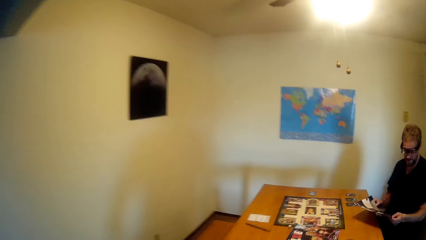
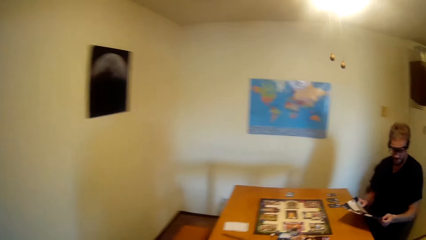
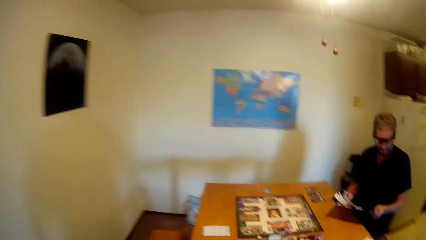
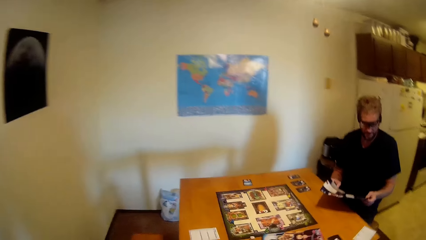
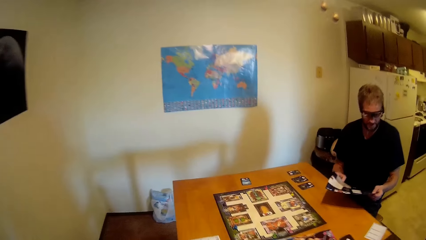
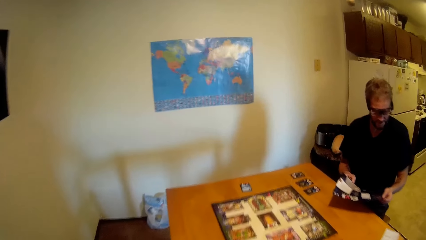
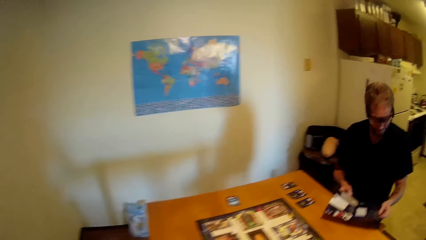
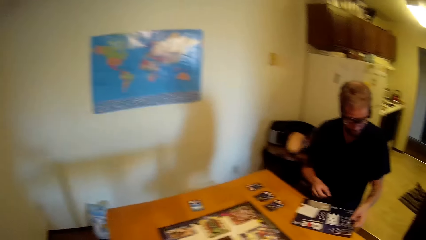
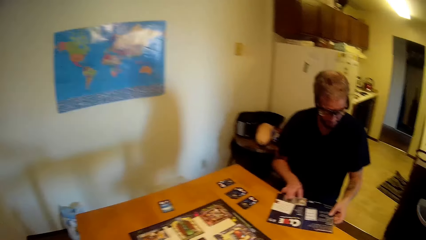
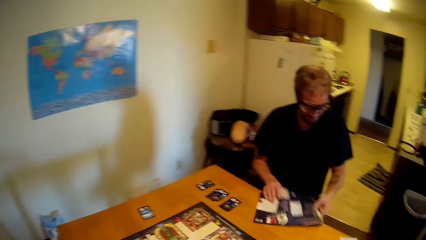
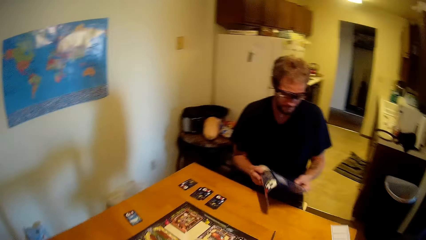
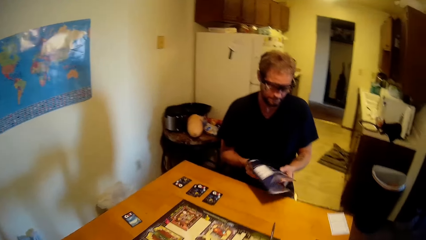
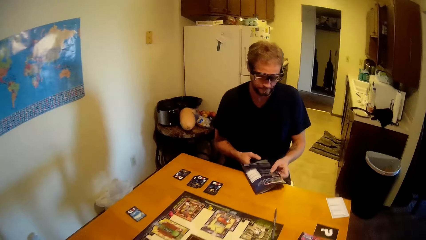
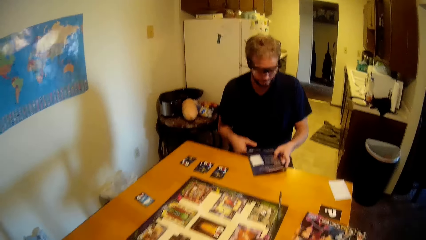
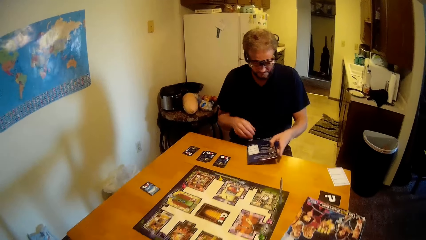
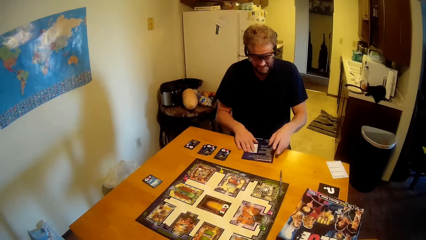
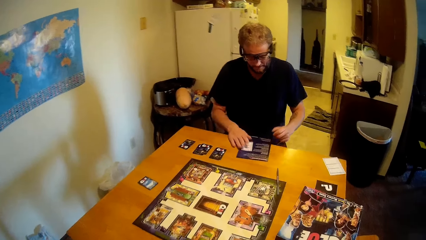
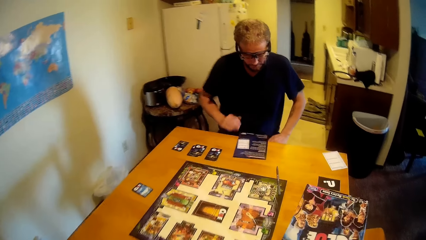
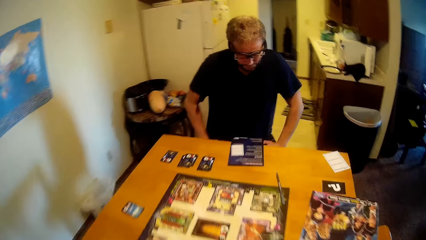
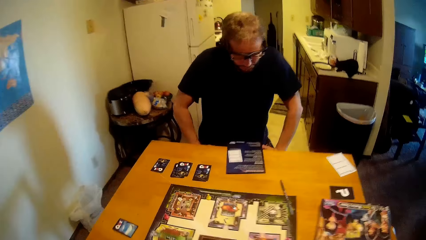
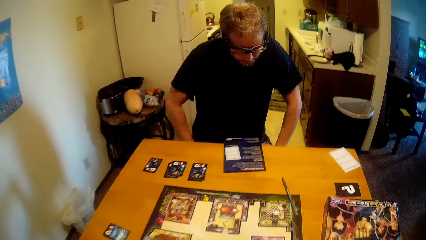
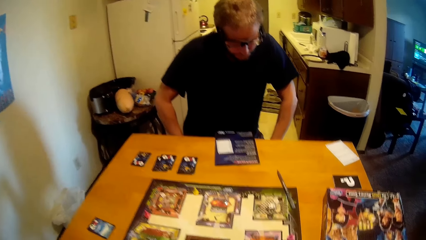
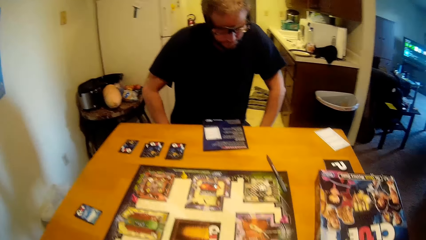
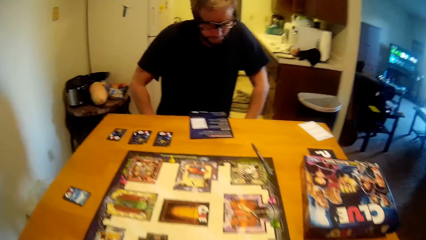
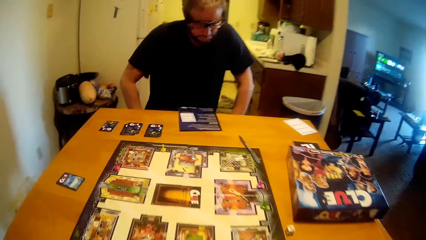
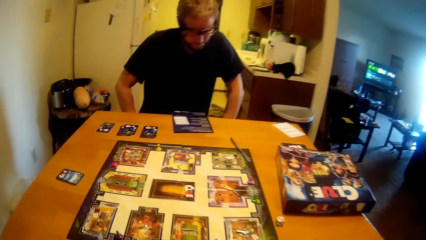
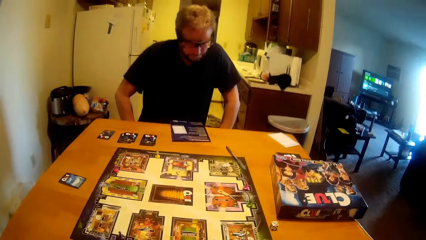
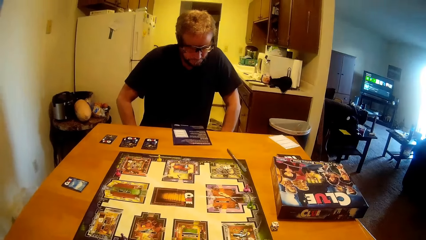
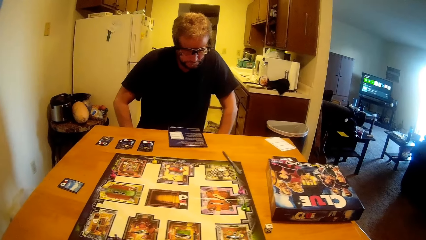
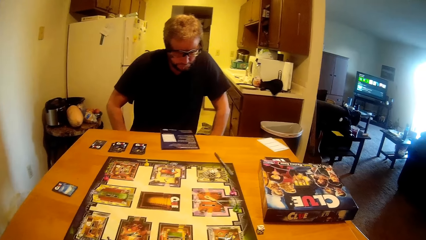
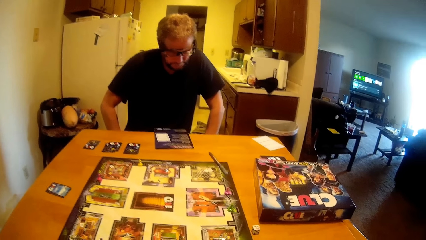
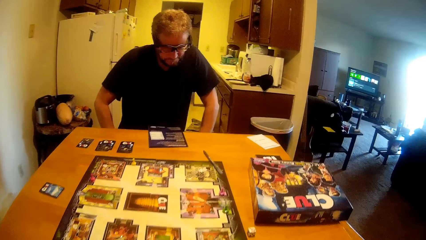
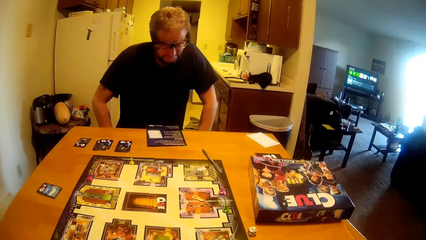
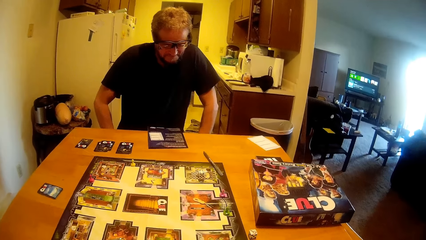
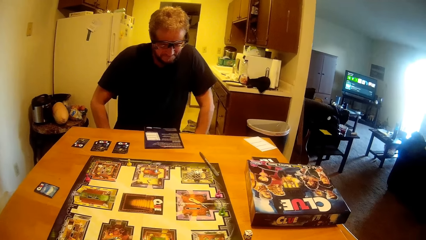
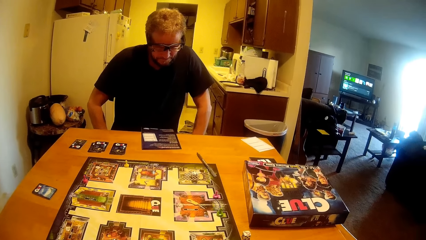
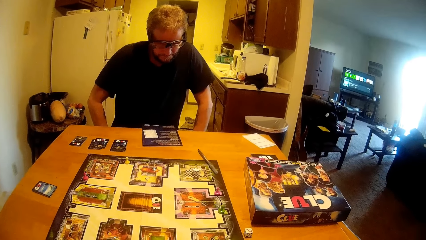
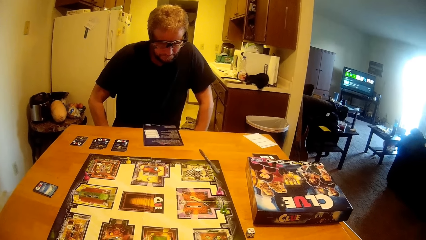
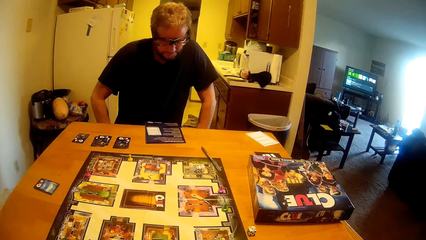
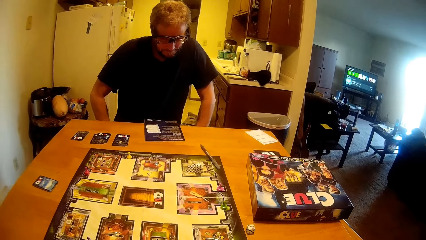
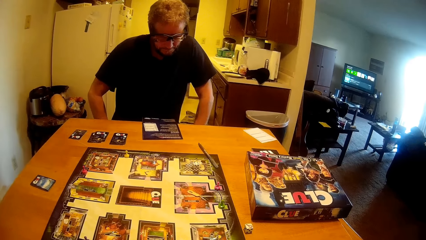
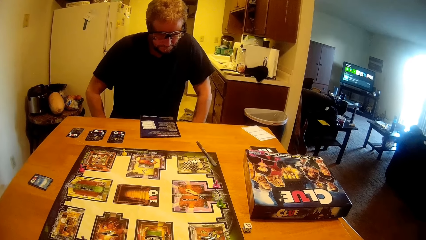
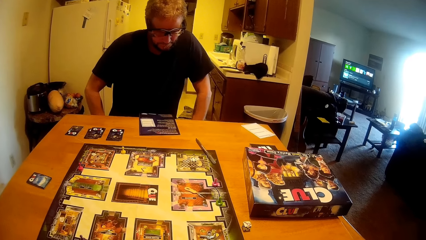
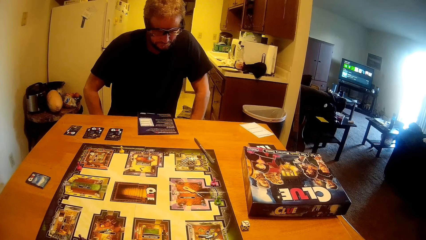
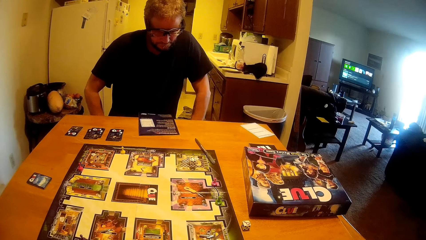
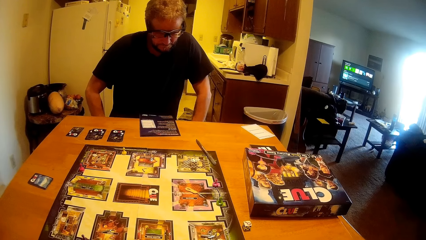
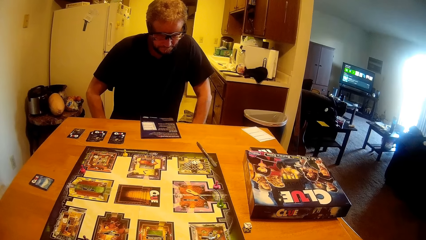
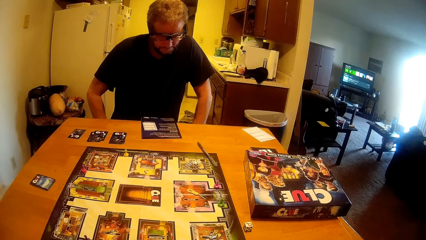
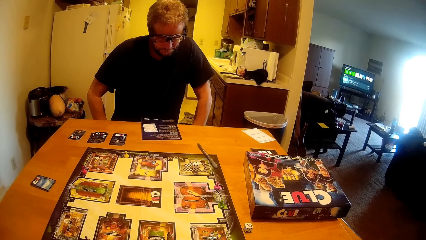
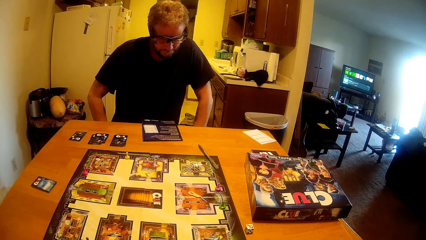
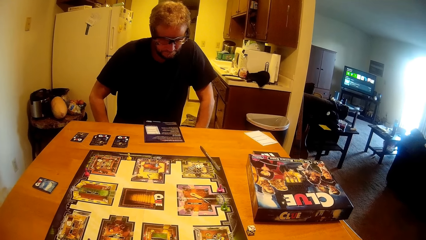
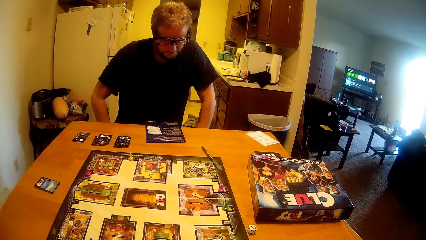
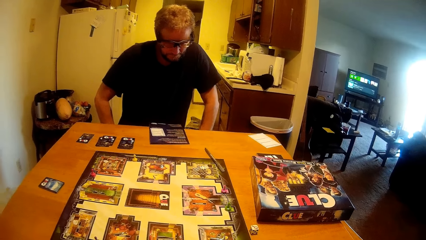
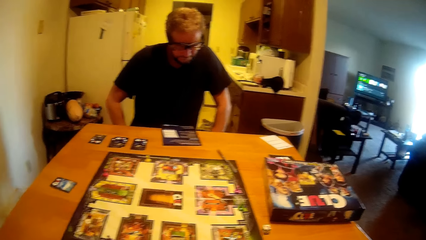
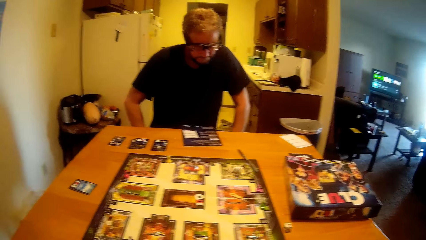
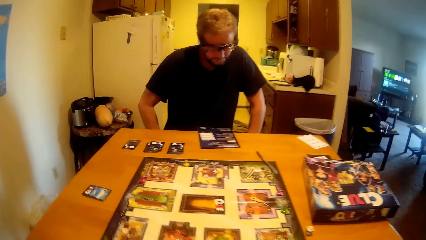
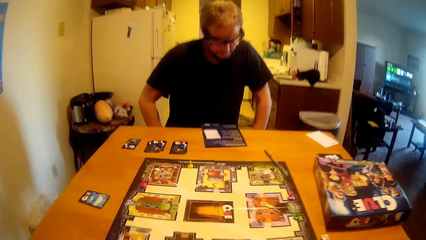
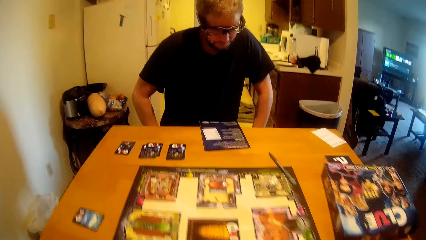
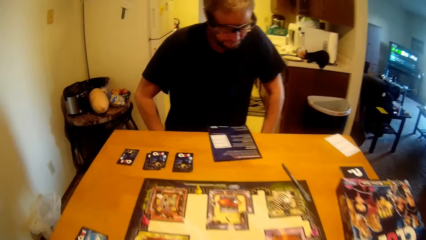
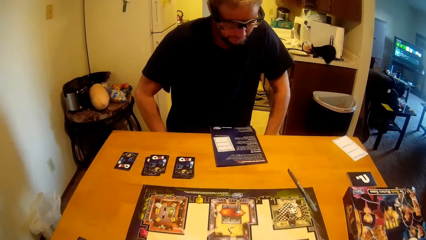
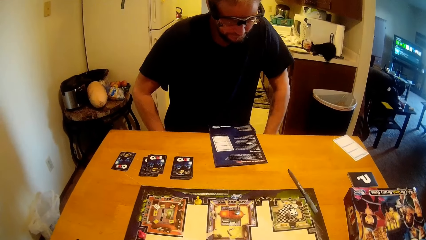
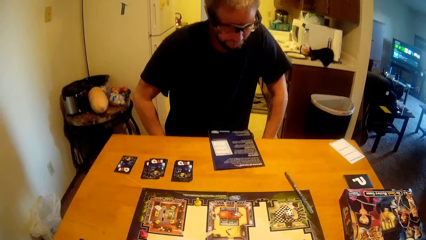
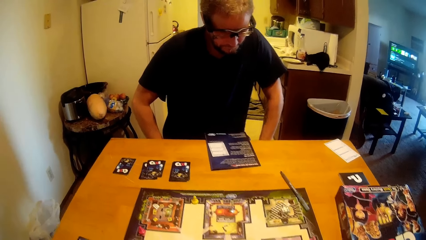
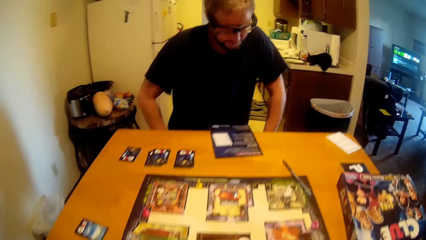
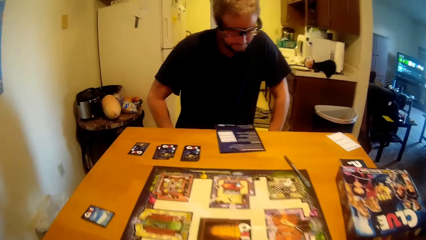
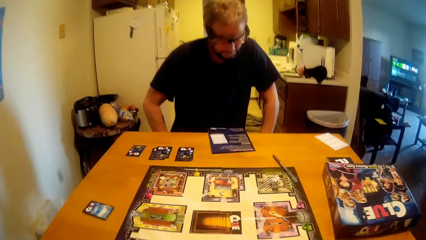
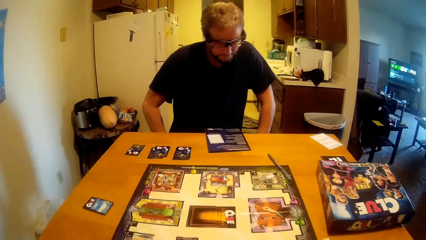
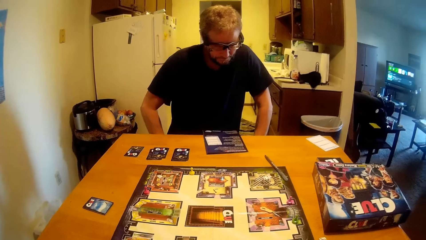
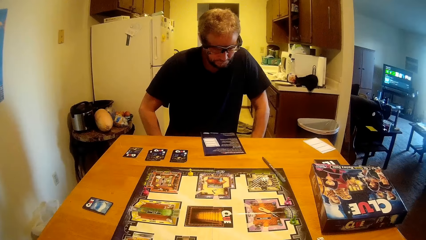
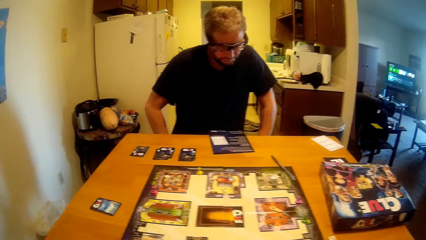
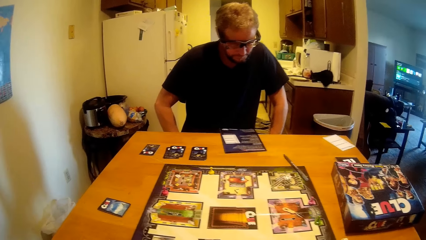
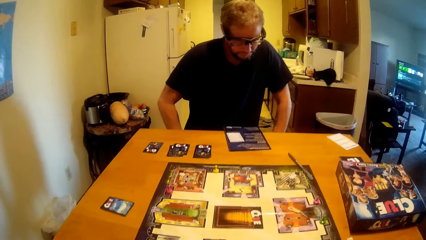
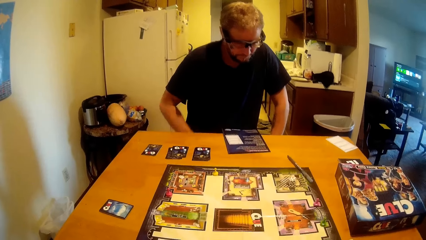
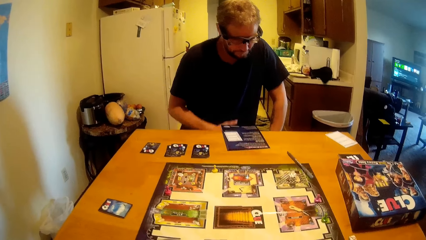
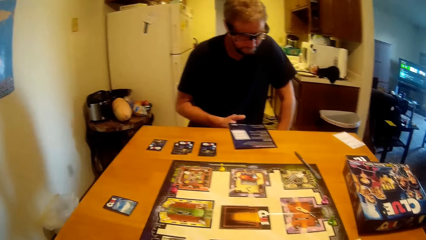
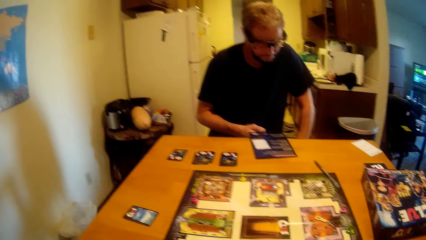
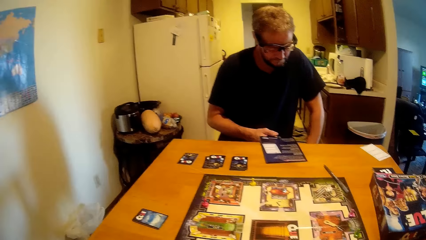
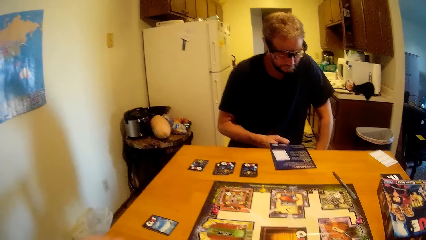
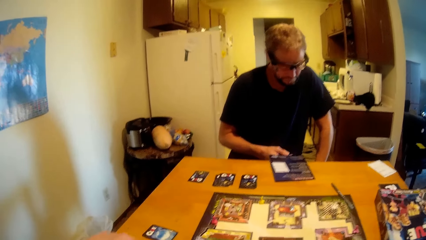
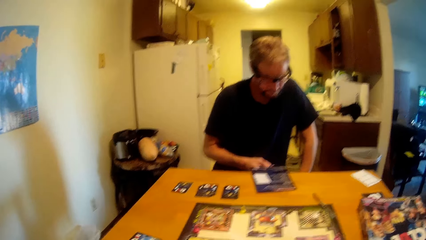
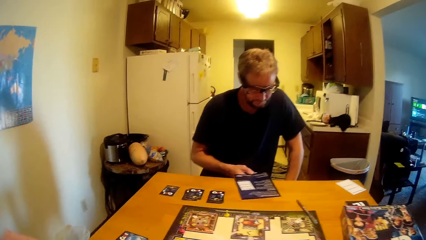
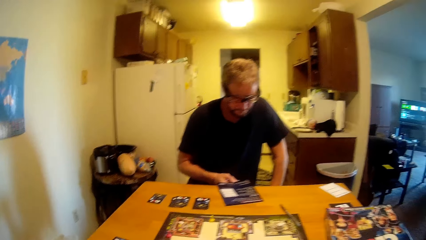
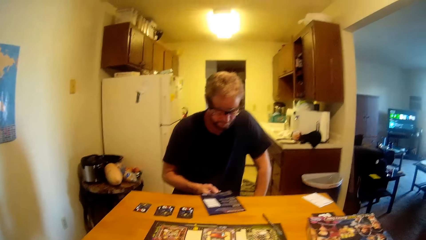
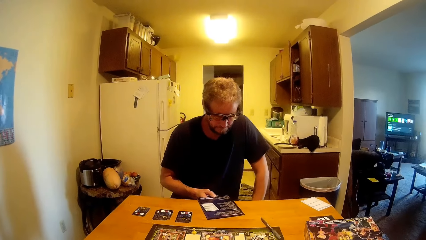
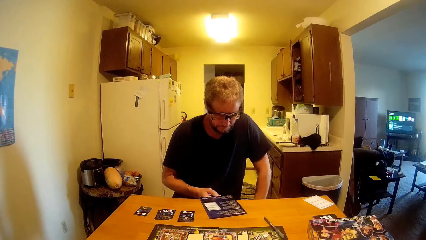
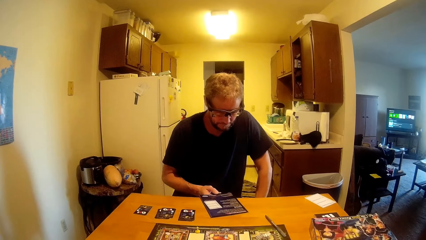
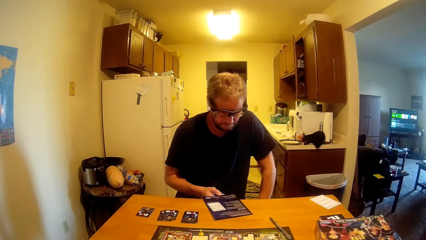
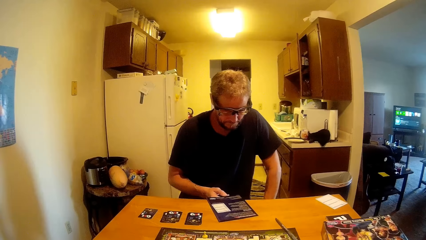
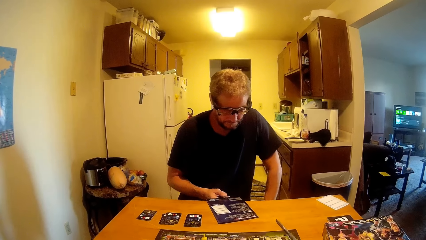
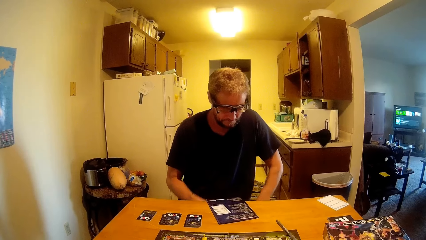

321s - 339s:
The camera wearer sits. A man touches the paper on the table.
